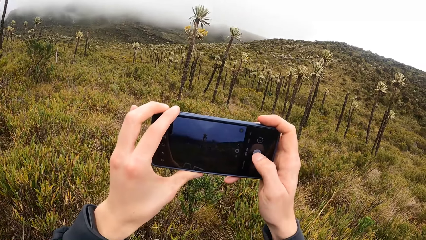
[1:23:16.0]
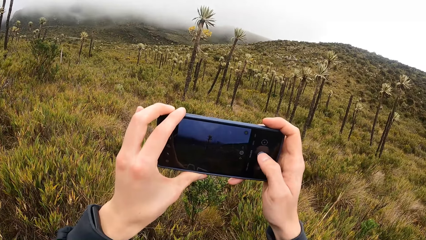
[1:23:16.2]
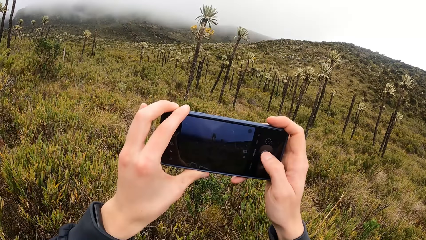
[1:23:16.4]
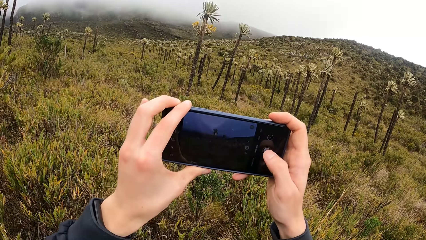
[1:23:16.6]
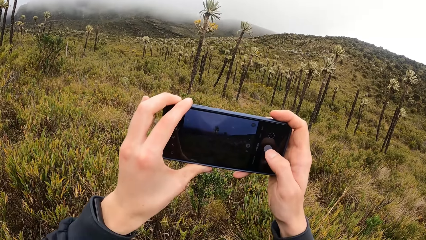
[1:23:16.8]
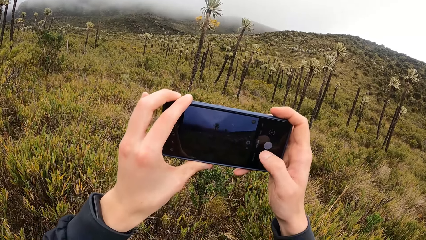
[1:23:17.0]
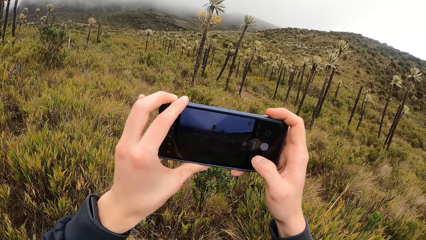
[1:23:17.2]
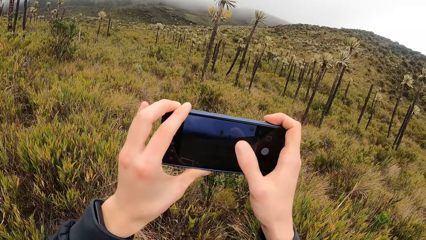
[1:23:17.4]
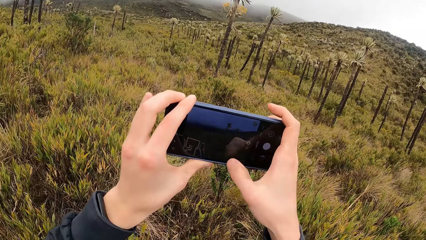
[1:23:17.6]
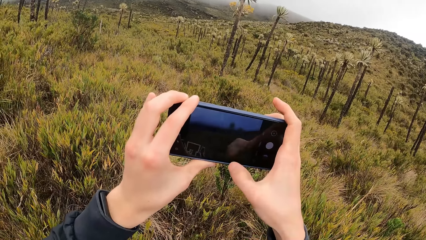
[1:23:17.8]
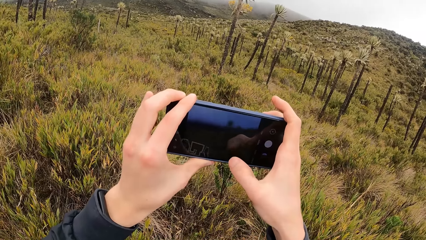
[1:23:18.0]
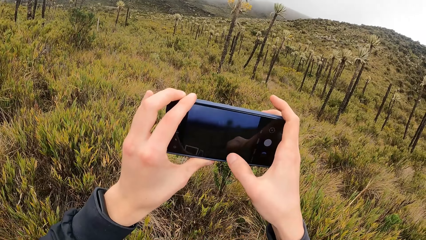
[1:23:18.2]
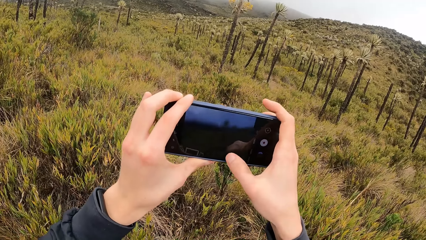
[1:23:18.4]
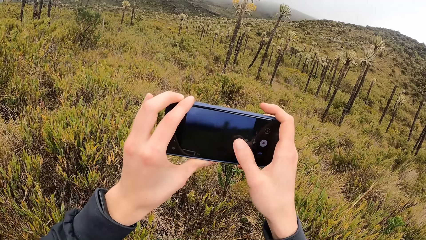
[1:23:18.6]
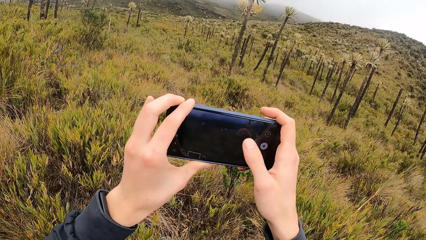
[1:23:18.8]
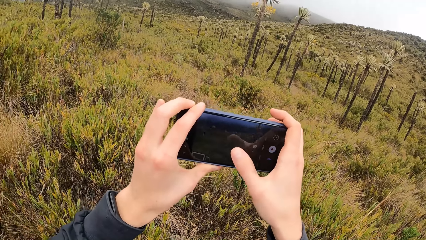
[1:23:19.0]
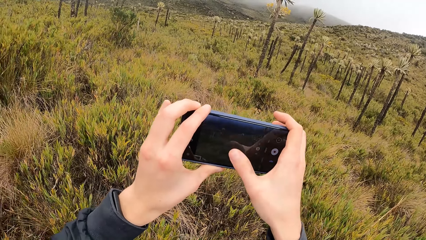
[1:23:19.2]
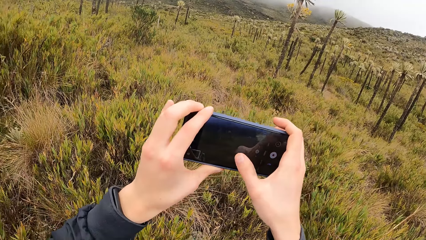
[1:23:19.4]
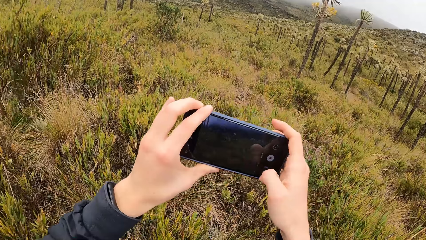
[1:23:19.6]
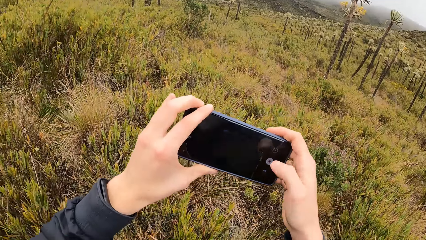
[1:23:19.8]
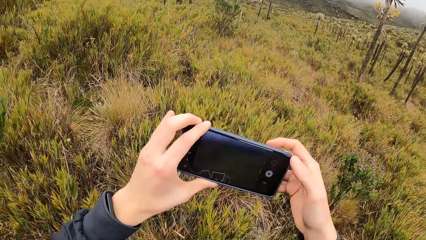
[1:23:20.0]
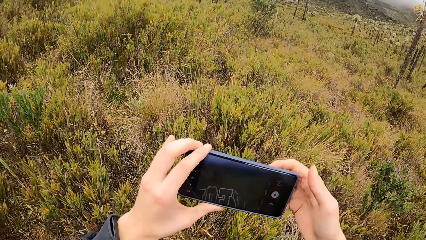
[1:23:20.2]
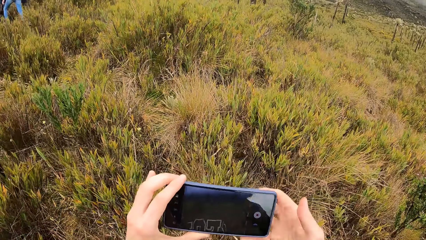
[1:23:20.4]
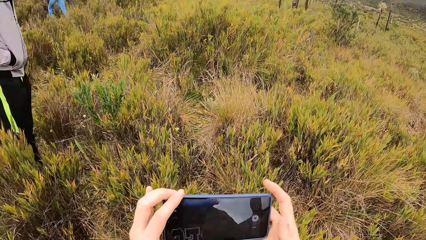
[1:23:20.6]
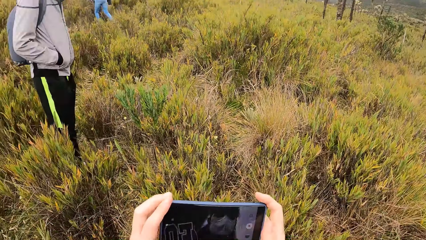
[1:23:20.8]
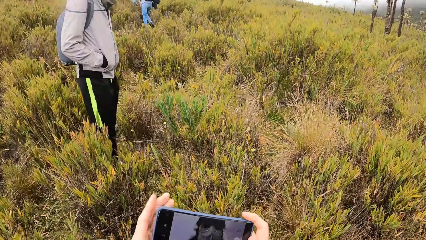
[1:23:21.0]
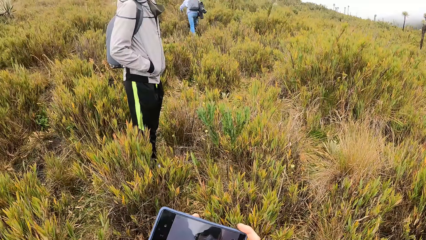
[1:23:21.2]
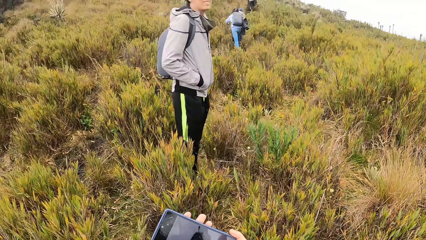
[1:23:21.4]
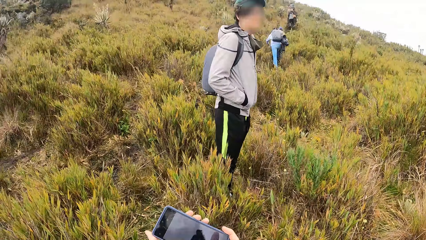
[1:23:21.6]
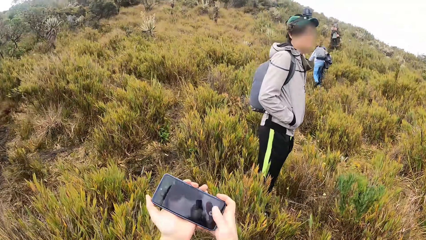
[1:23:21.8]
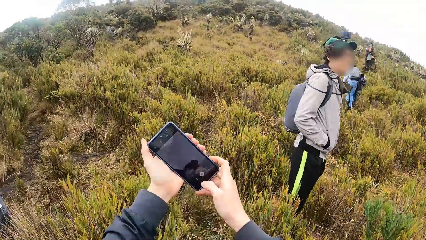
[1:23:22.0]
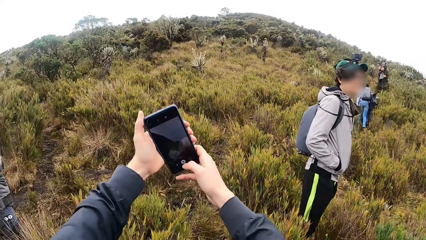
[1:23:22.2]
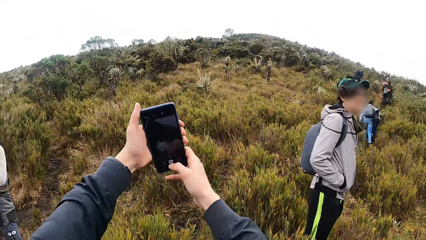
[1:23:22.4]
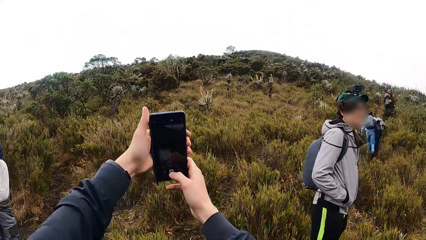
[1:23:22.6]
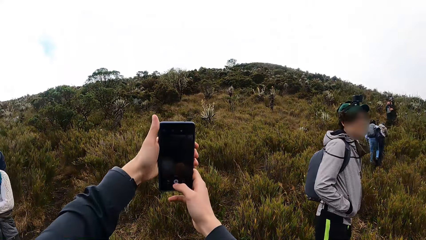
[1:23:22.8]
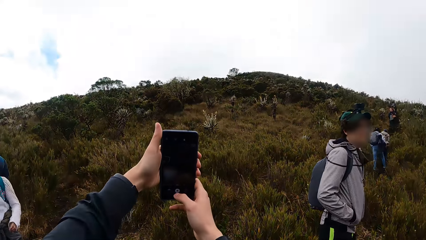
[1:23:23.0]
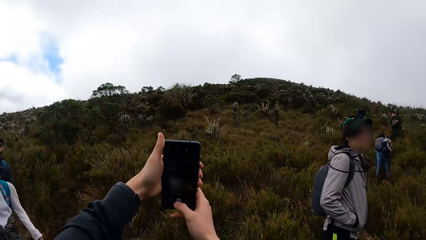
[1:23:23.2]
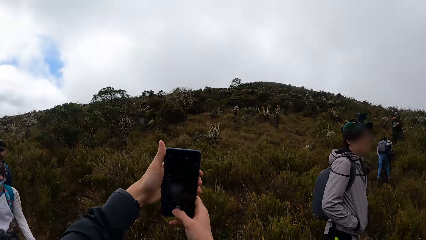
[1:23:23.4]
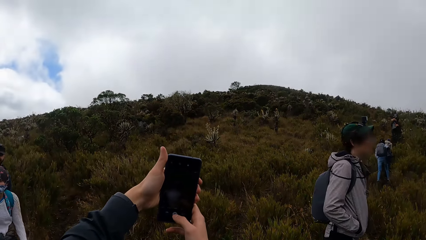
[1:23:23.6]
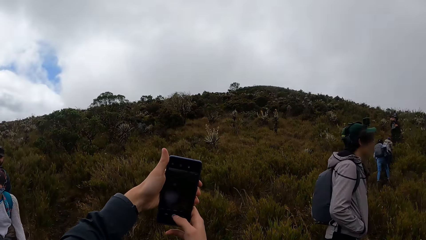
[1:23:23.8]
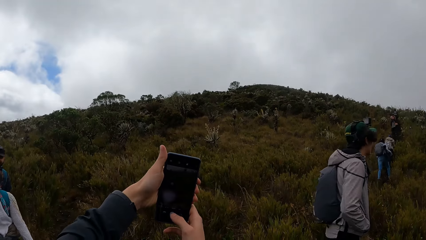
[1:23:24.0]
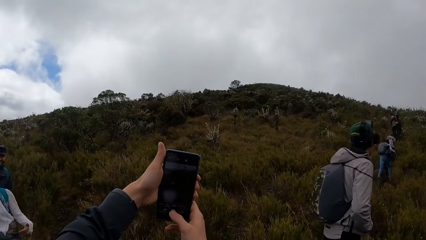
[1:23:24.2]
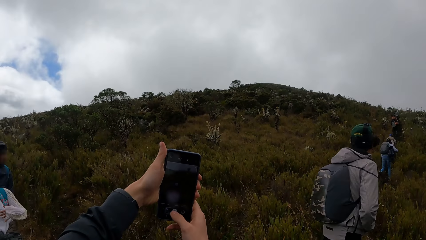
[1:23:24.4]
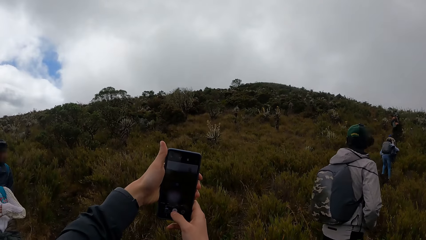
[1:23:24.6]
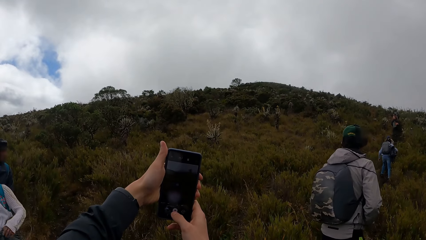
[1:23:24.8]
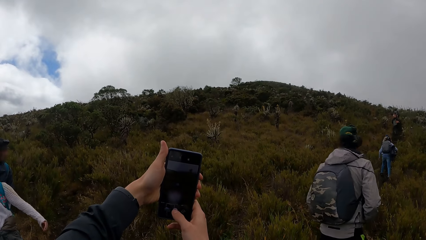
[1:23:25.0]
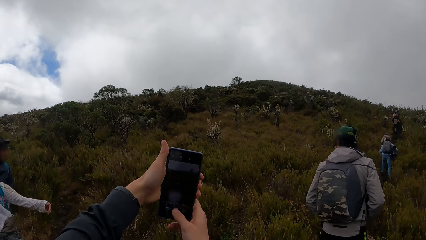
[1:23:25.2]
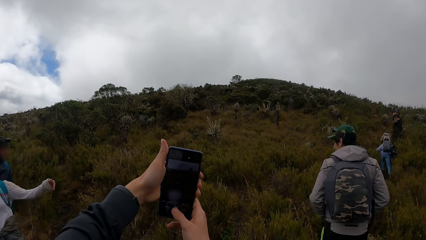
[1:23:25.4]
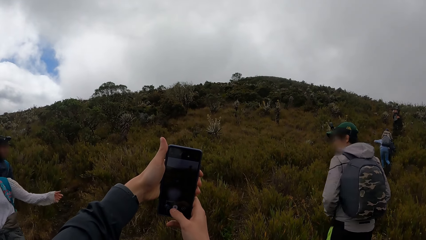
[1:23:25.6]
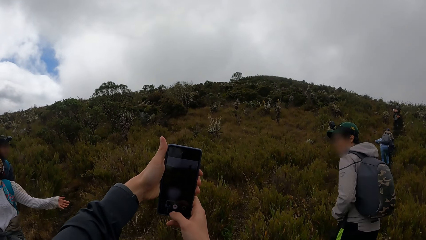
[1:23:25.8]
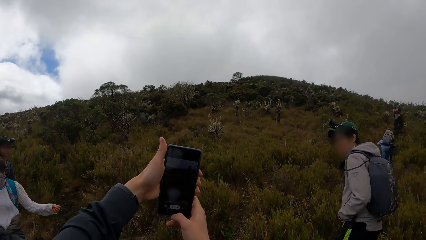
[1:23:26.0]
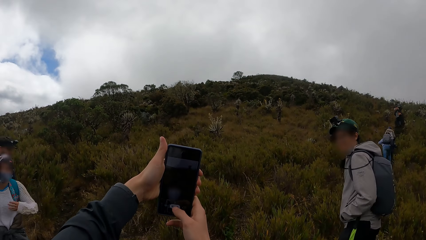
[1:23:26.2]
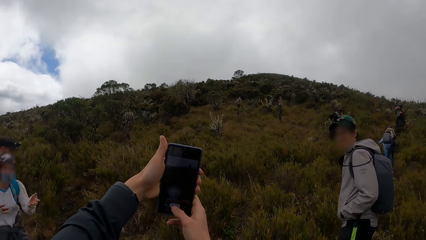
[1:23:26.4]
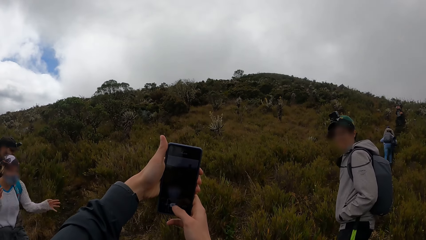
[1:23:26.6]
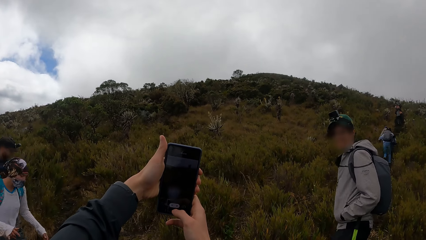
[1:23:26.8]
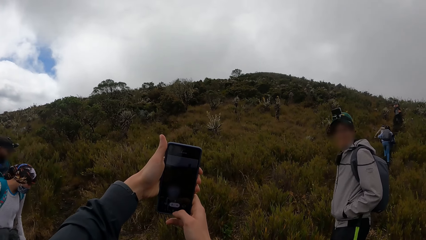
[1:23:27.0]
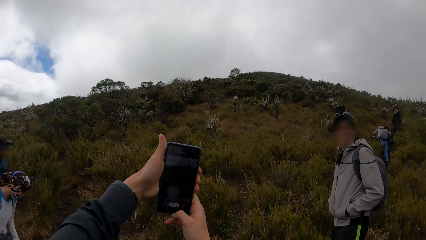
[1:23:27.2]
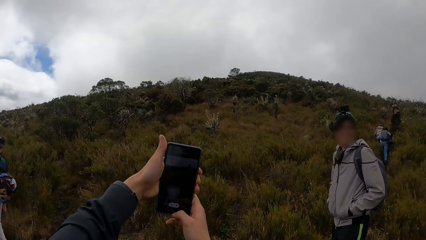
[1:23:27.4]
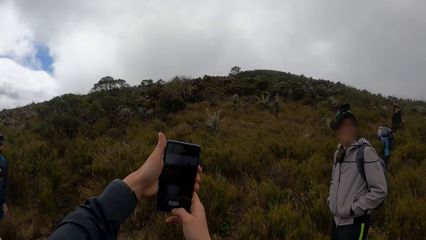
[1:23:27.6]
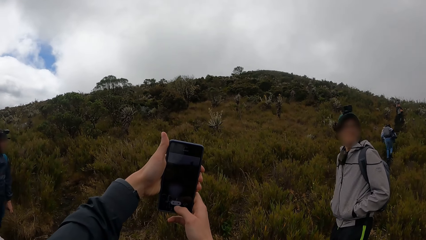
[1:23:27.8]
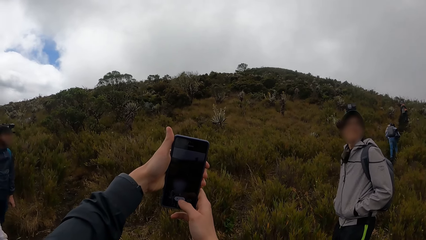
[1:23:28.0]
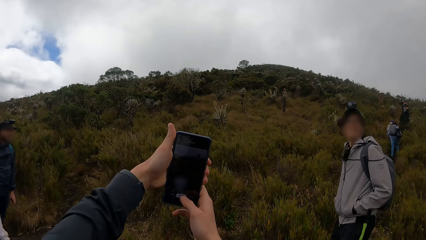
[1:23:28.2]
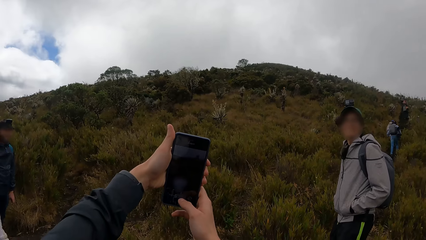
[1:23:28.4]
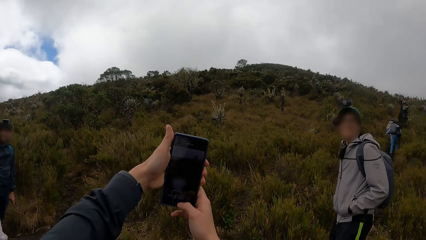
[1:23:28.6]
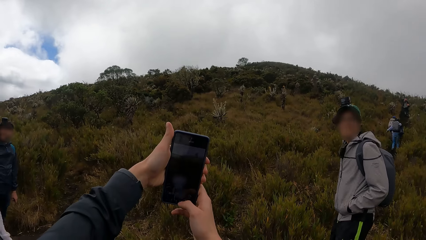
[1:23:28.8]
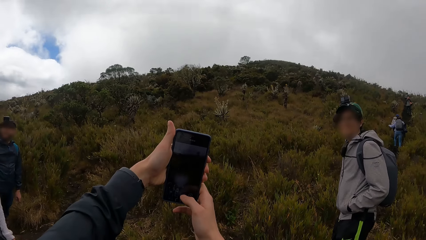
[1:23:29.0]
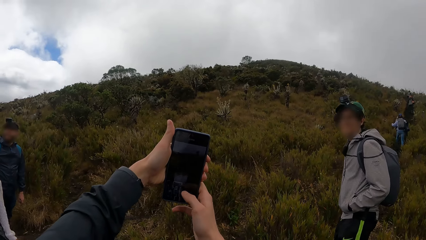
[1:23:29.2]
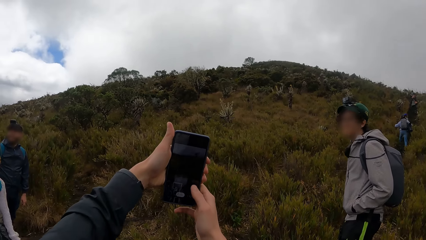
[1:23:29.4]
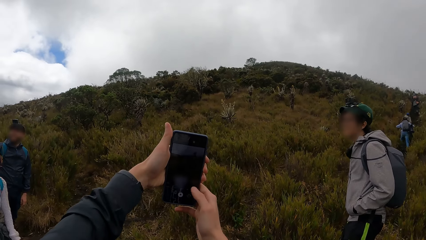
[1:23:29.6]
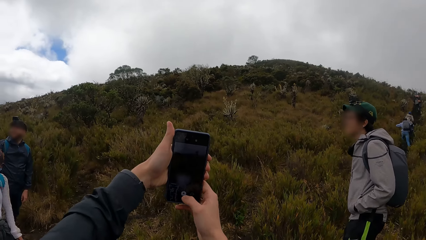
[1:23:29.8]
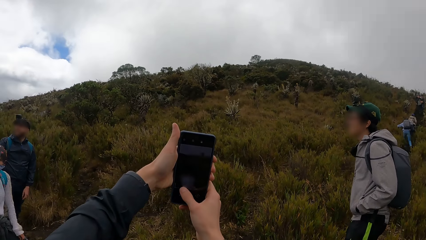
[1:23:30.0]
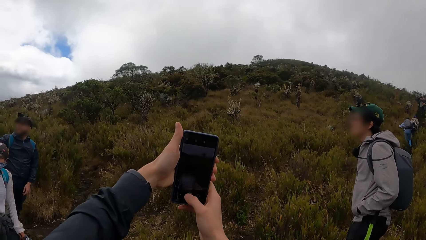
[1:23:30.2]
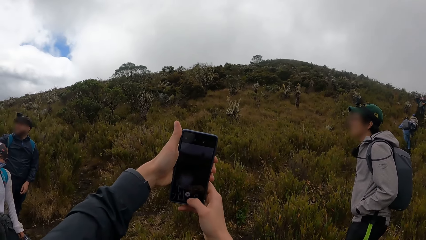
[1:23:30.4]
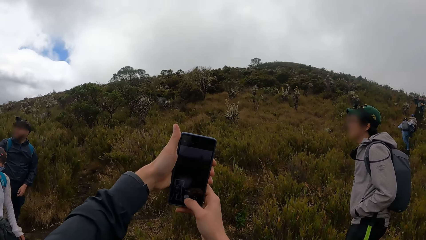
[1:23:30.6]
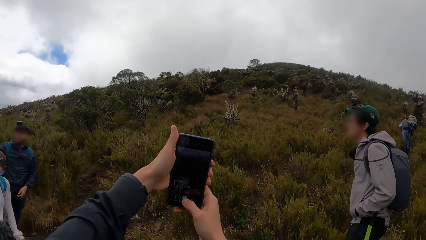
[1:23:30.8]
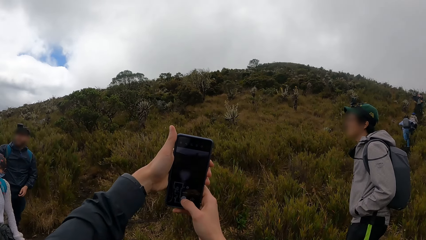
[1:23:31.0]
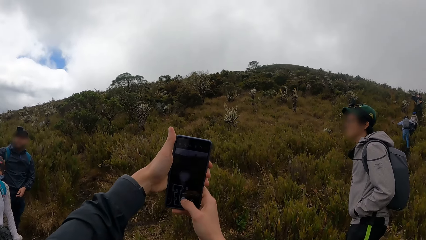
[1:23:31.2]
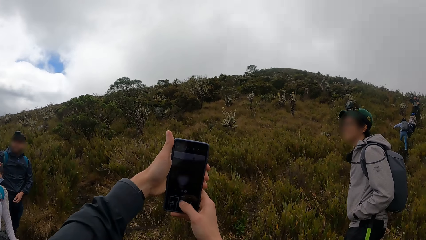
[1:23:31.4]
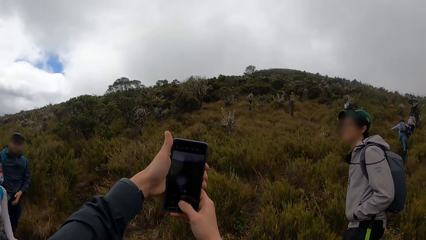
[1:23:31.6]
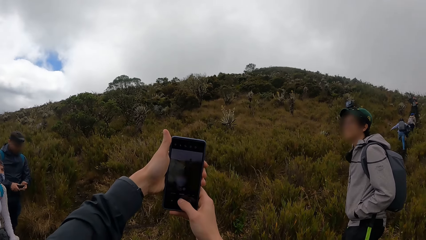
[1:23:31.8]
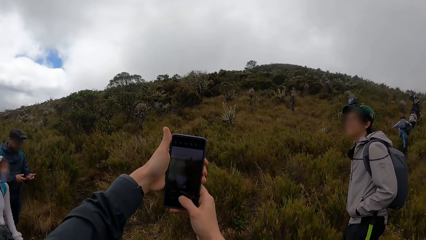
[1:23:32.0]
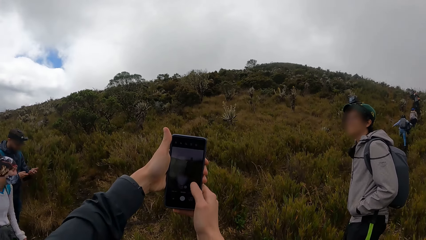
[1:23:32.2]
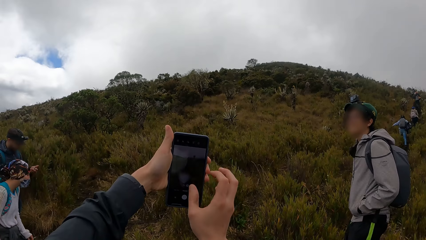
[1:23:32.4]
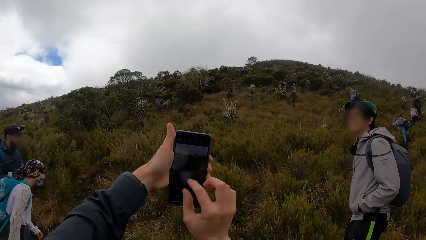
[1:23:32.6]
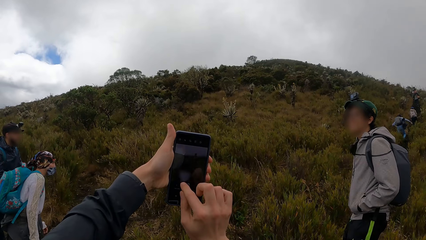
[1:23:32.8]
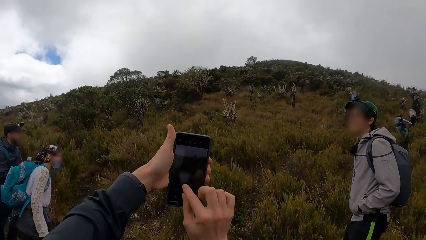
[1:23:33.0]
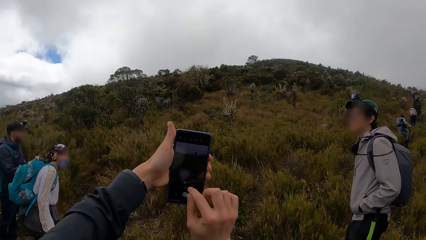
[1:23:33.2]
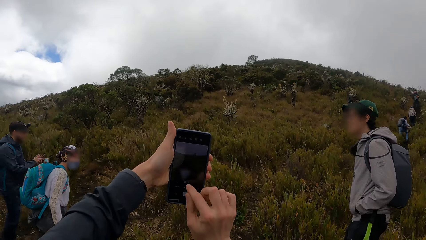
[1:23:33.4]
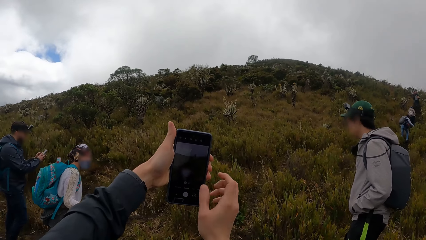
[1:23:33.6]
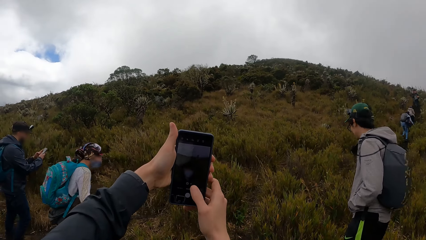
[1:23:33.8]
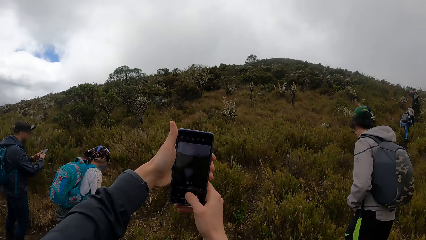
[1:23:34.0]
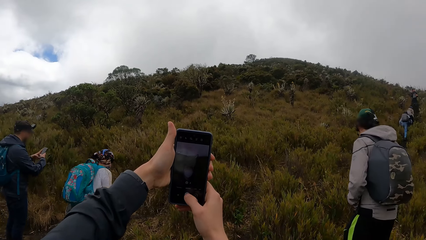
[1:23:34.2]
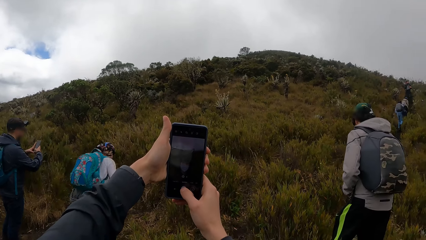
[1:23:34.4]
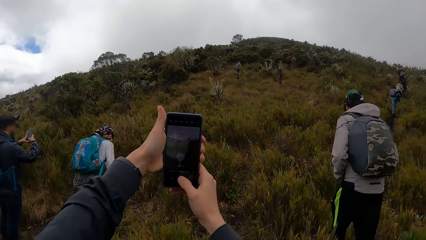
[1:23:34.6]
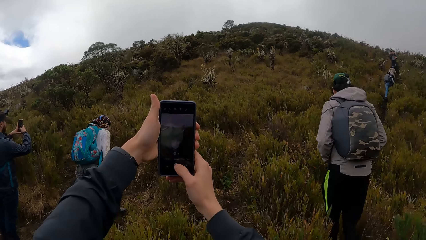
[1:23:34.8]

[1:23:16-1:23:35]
The camera wearer turns around. They take a picture with the phone.
